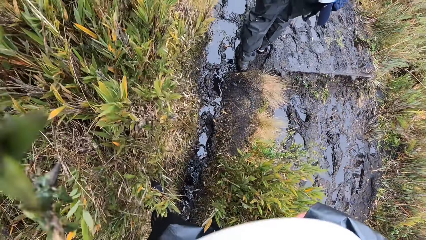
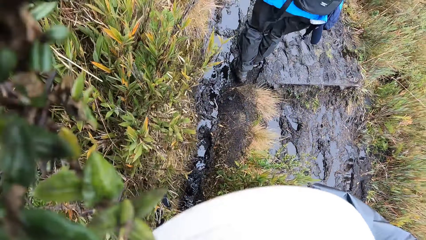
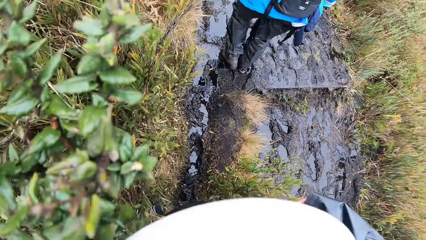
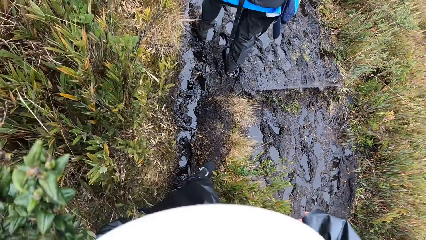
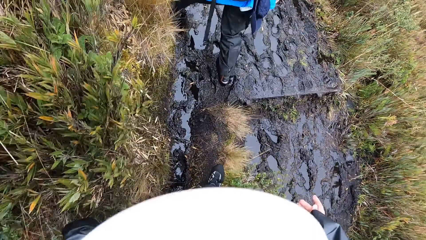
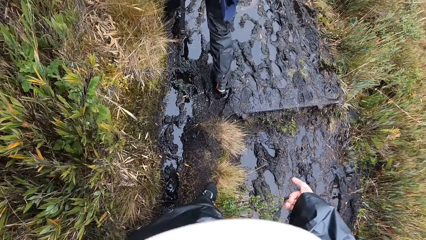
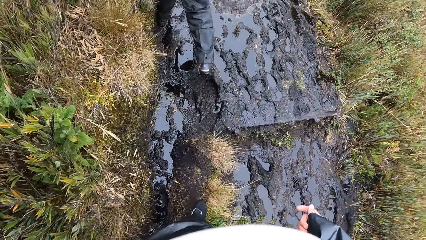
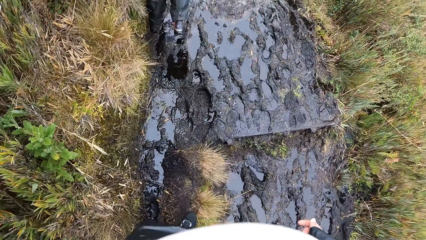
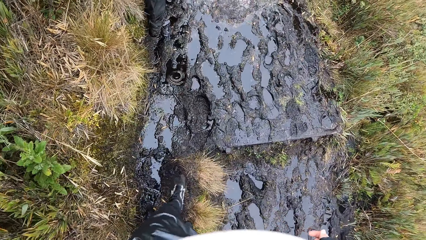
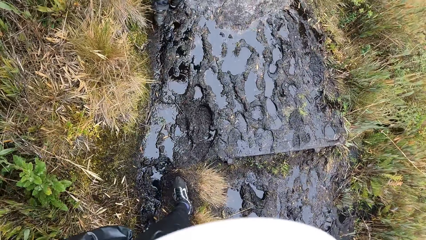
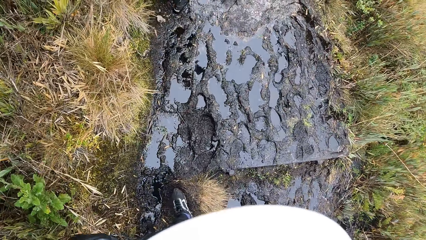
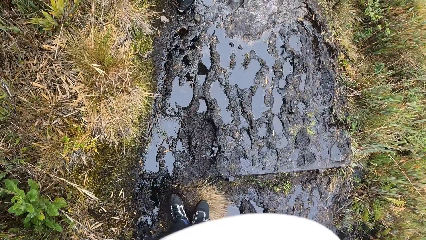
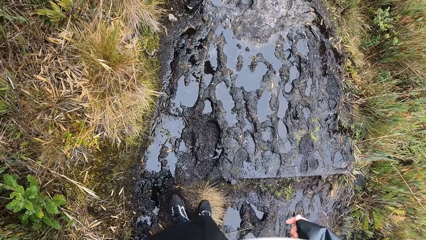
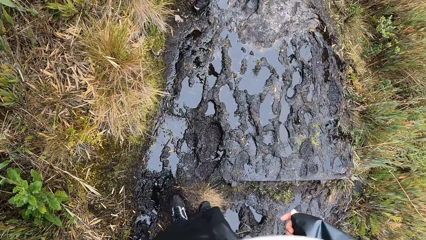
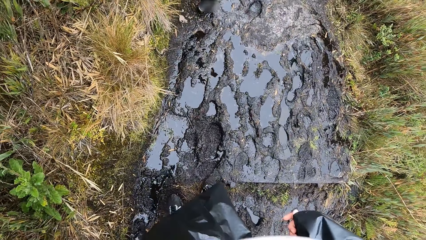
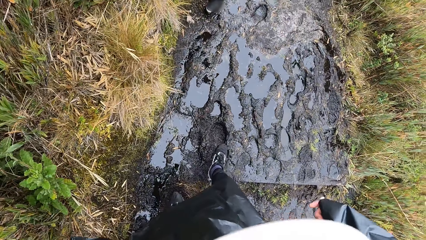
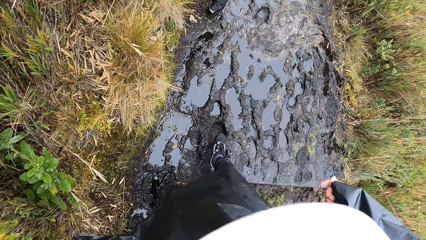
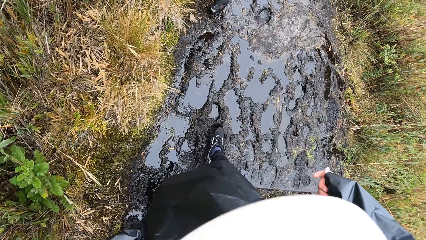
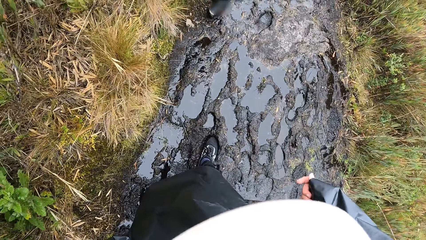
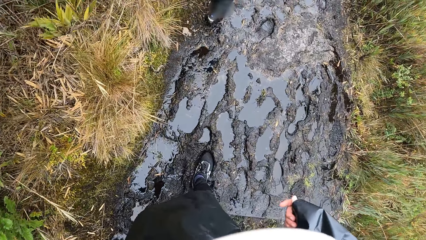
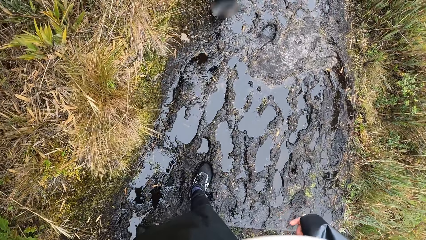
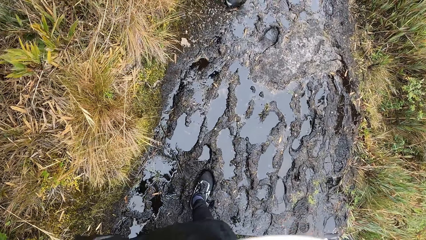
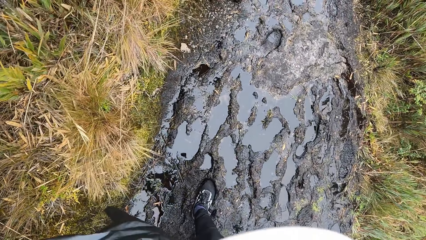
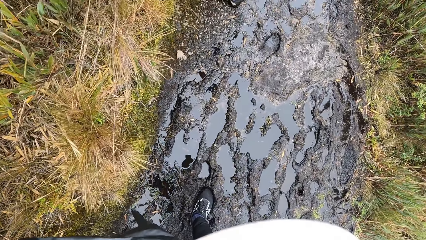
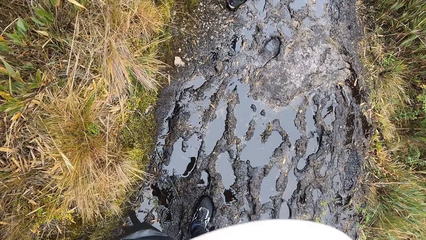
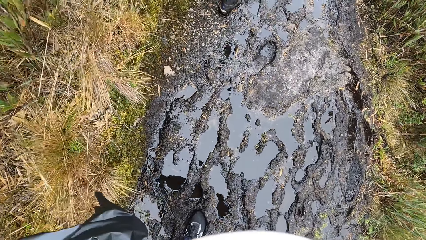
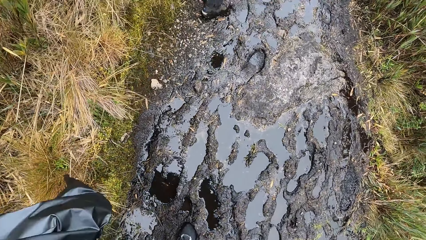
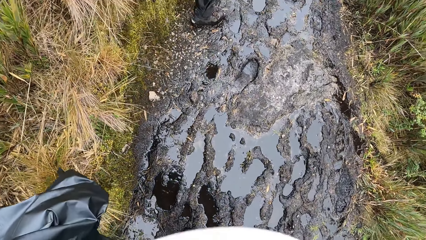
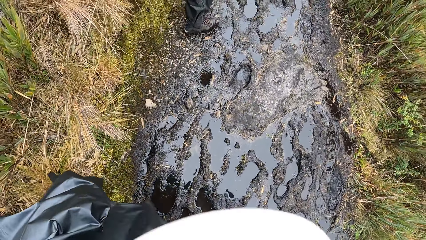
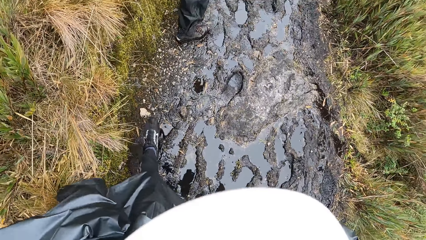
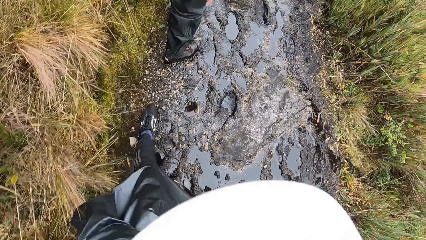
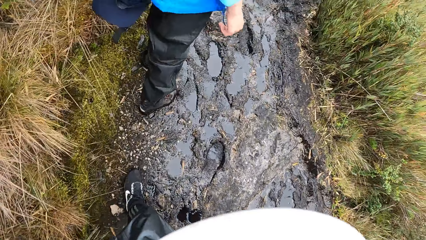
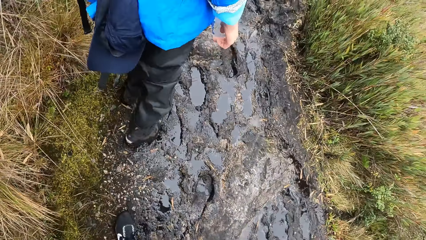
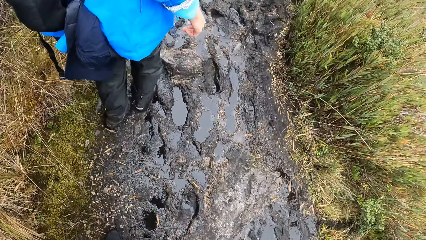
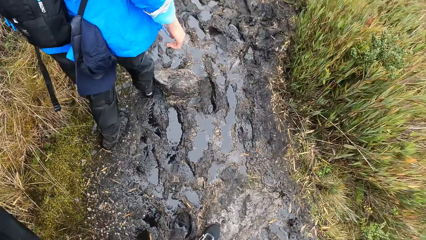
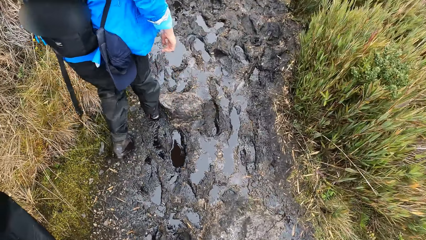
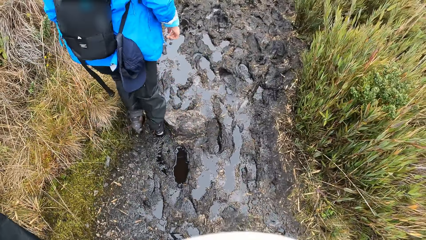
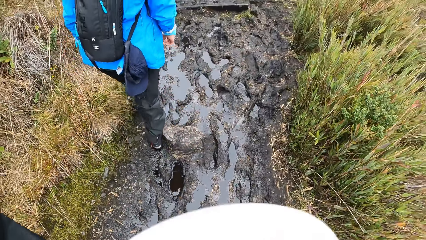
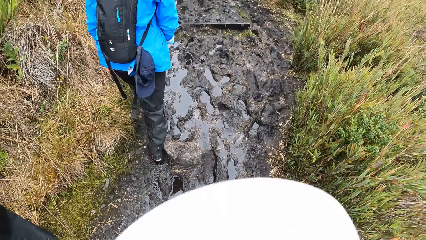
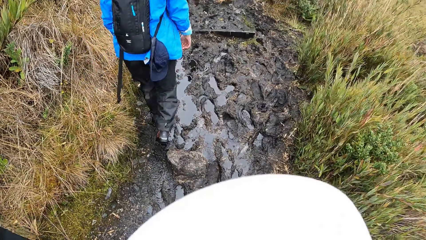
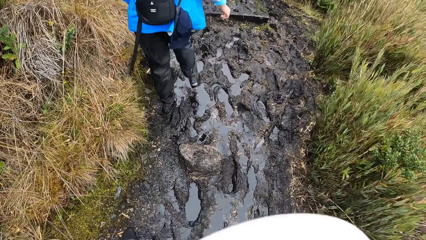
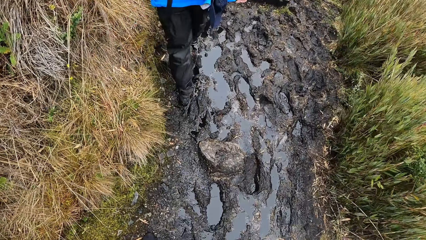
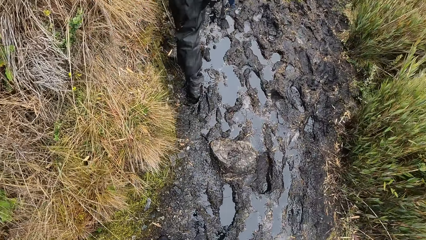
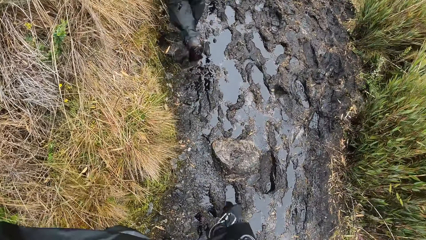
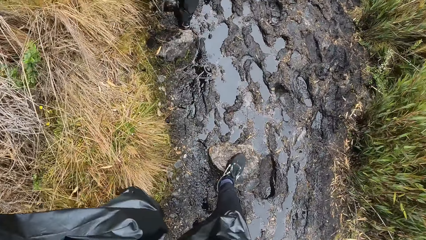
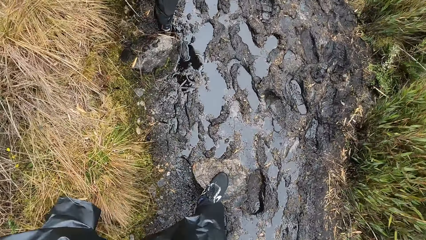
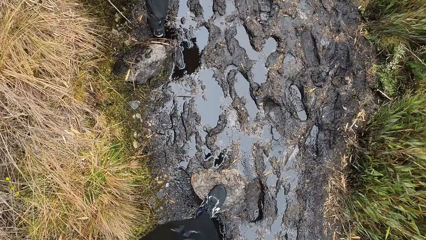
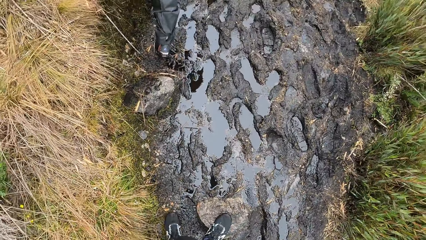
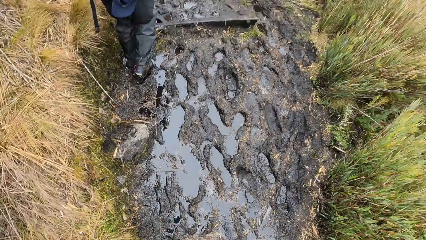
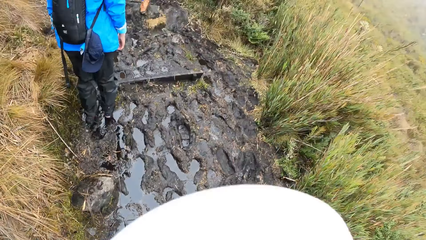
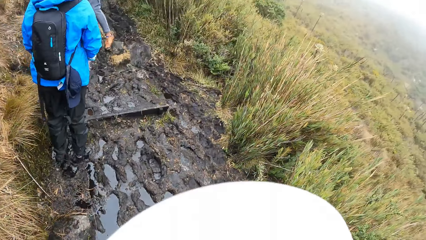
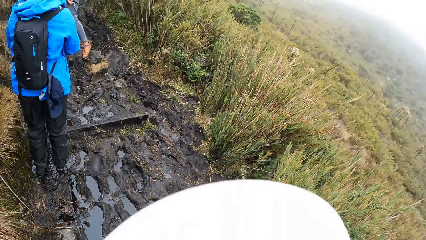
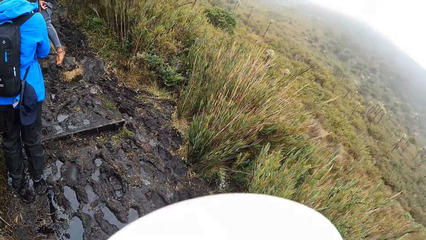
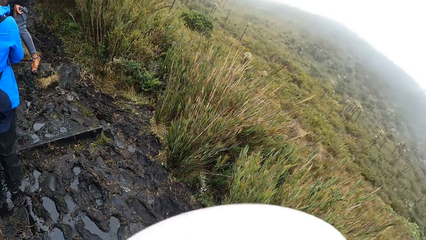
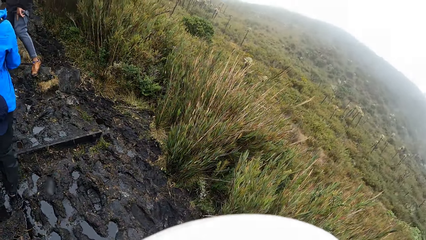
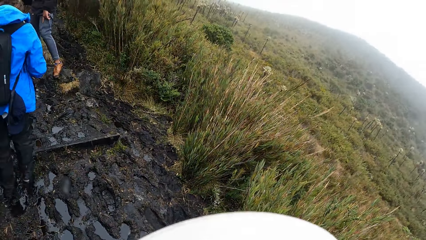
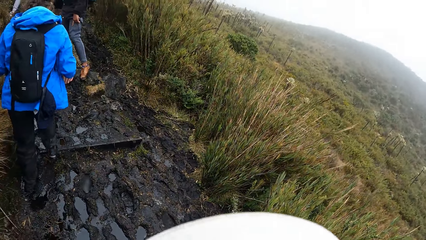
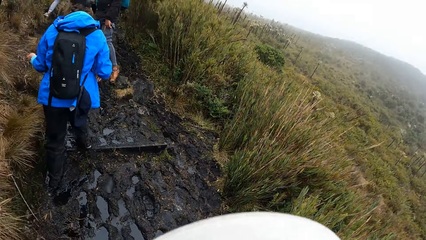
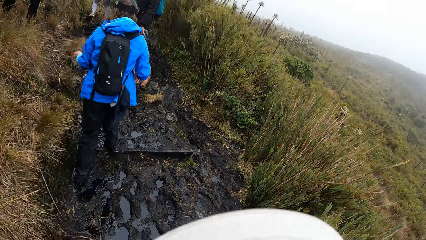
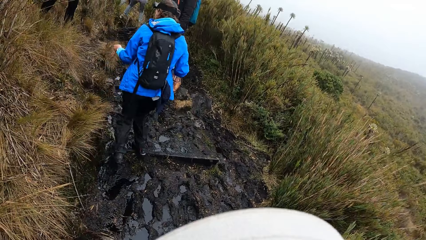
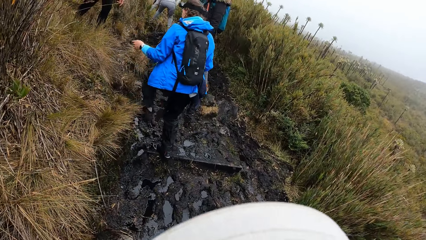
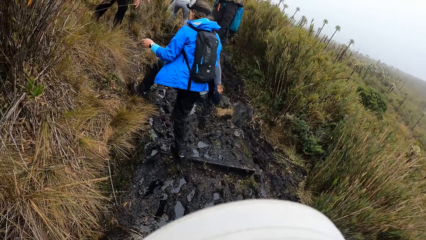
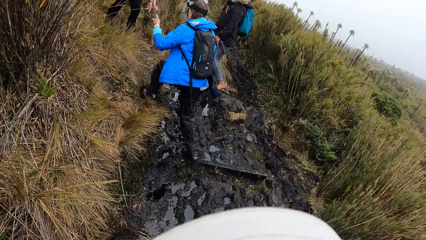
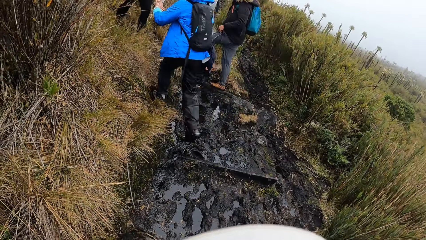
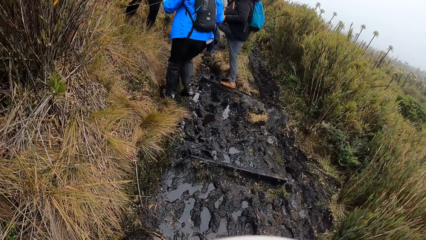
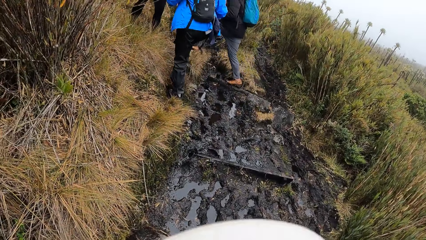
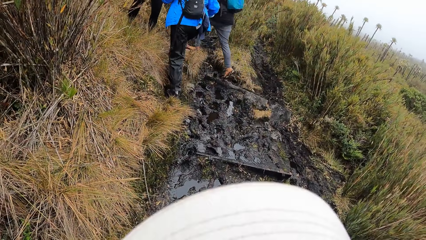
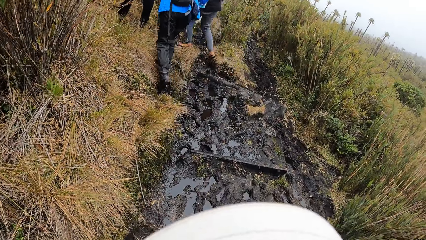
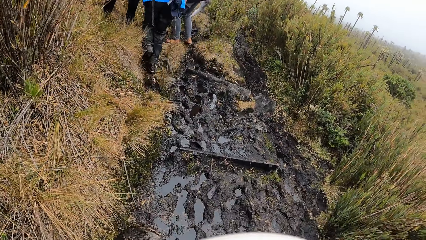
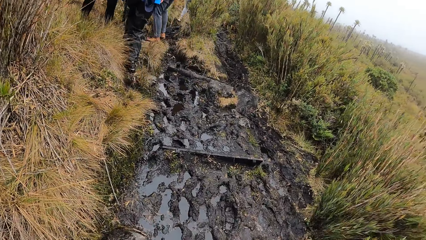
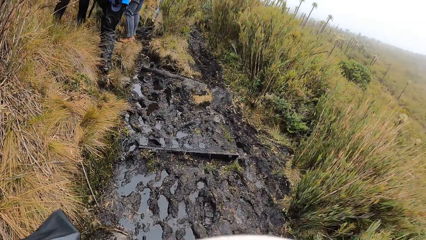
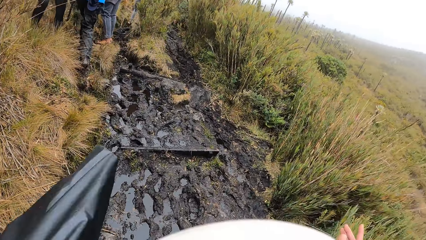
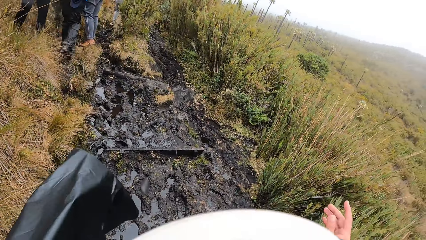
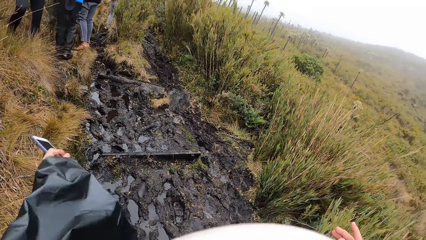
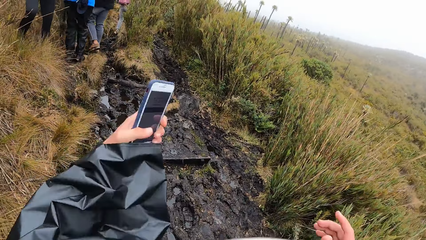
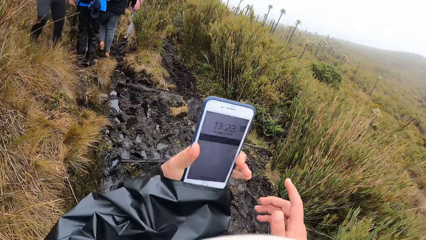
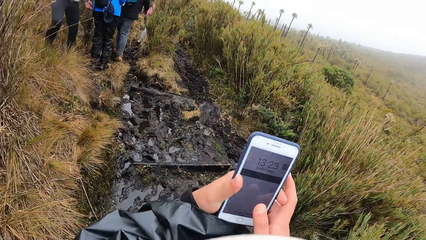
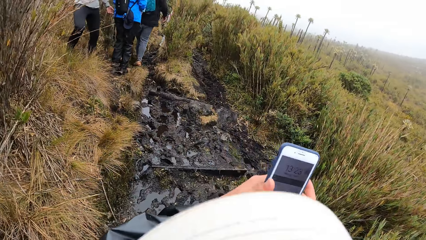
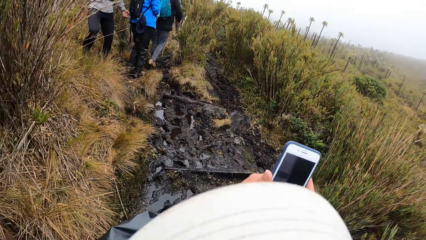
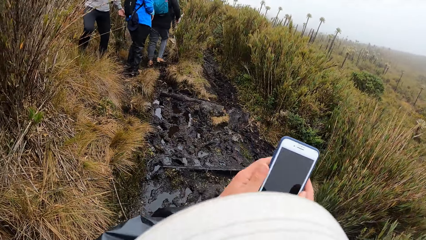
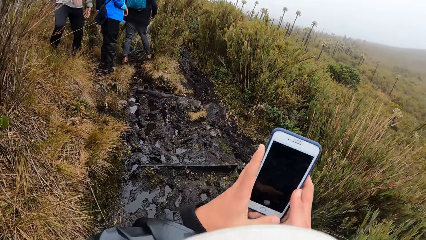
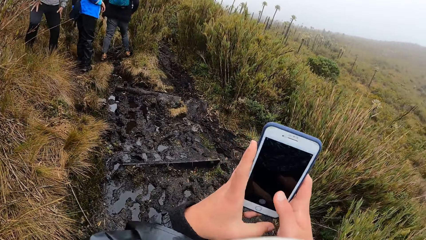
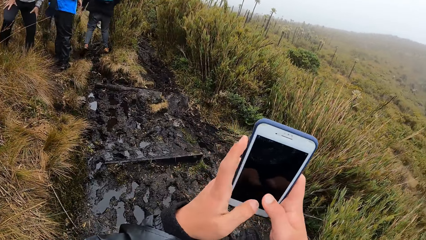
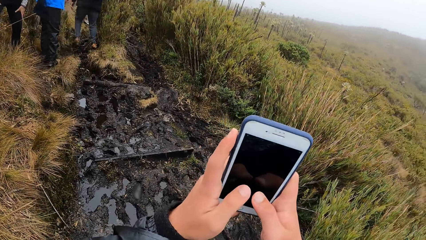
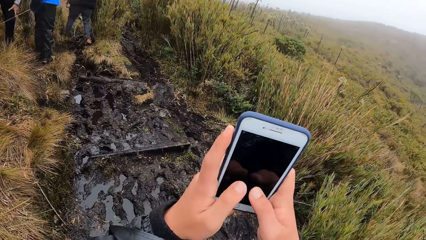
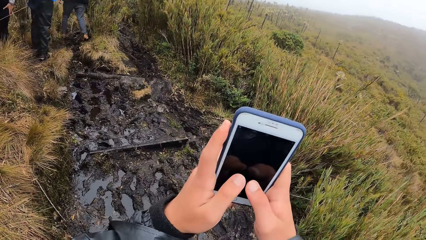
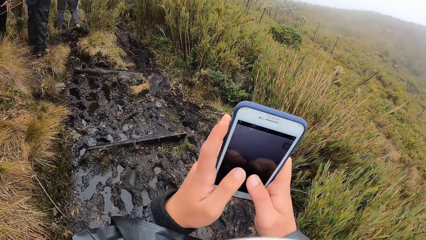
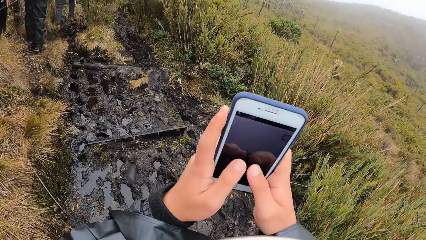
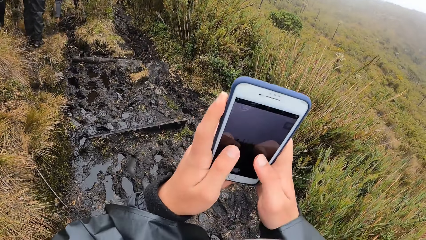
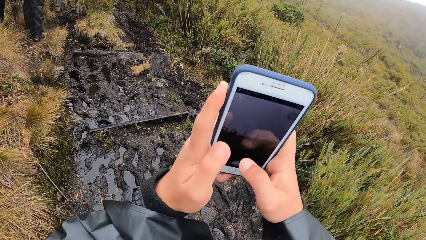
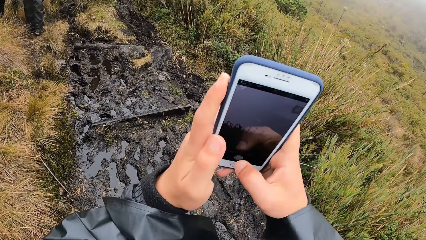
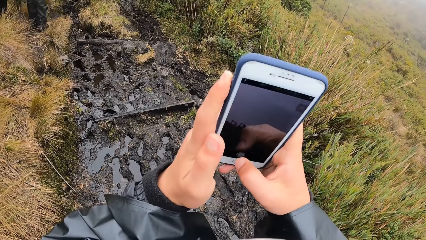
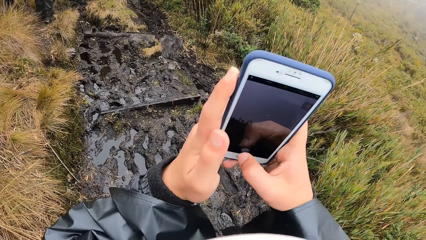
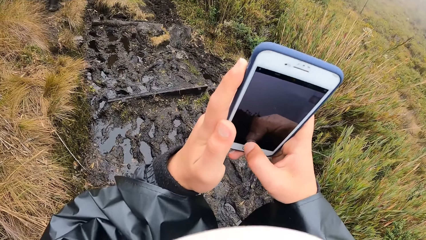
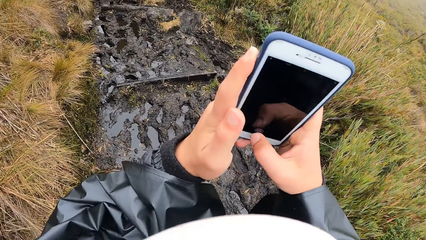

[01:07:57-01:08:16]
The woman walks along the muddy path. The woman climbs a bushy path. The camera wearer operates a mobile phone with her hands. She holds the phone. She takes photos.
